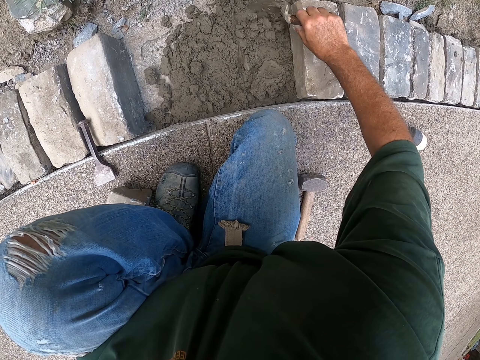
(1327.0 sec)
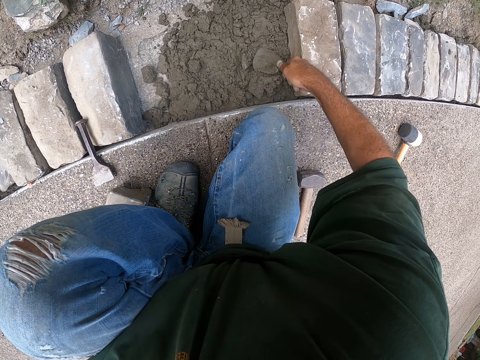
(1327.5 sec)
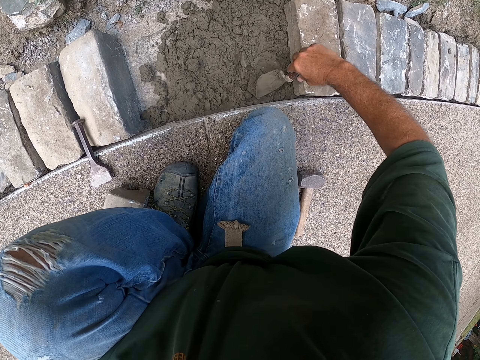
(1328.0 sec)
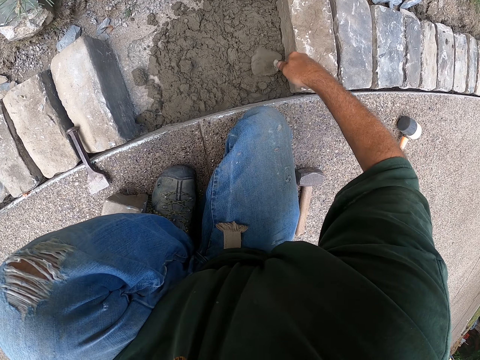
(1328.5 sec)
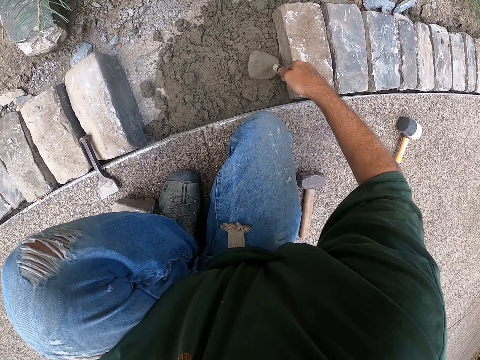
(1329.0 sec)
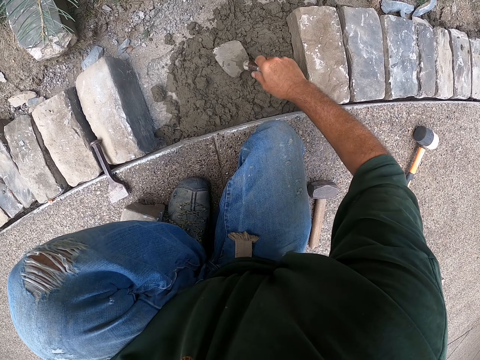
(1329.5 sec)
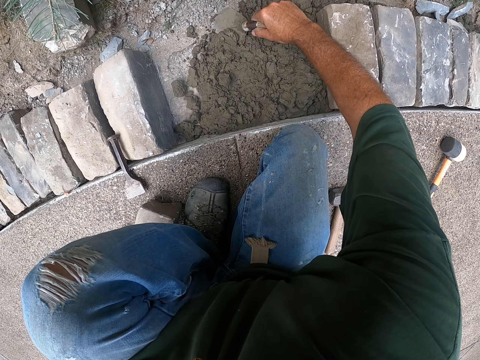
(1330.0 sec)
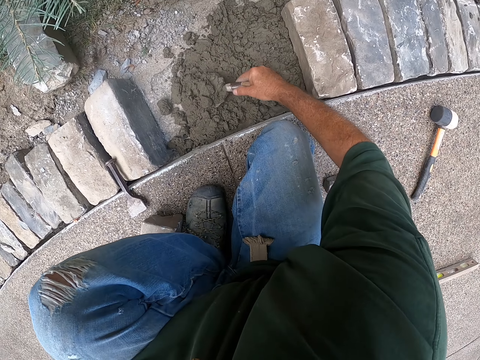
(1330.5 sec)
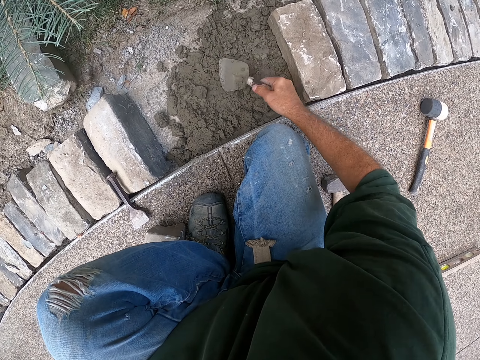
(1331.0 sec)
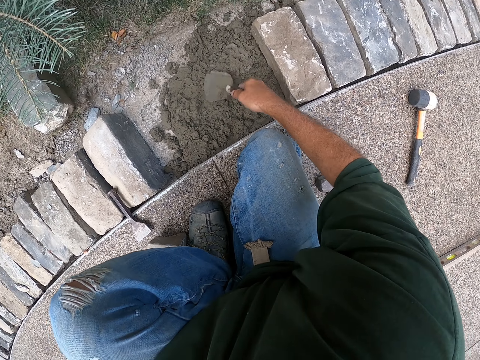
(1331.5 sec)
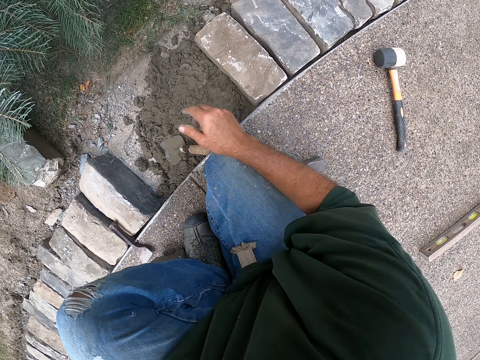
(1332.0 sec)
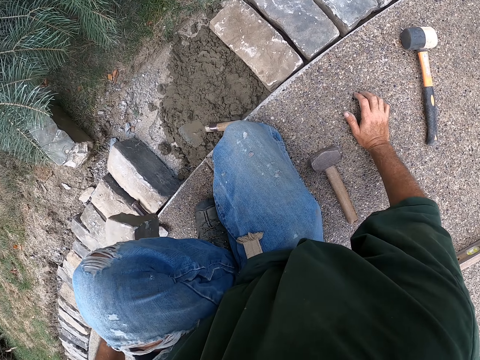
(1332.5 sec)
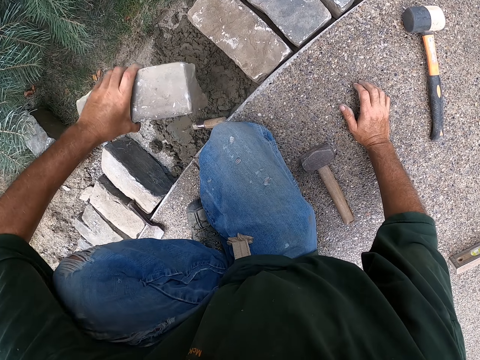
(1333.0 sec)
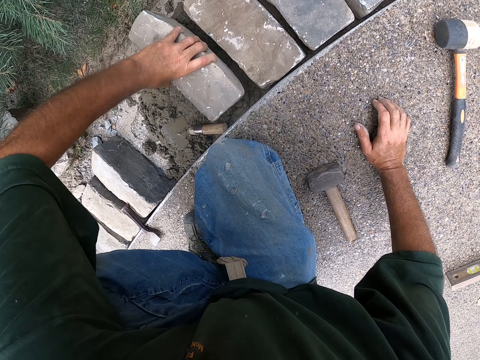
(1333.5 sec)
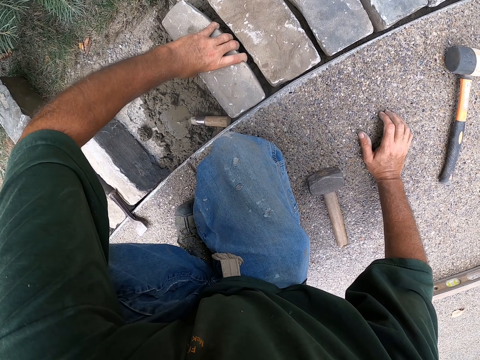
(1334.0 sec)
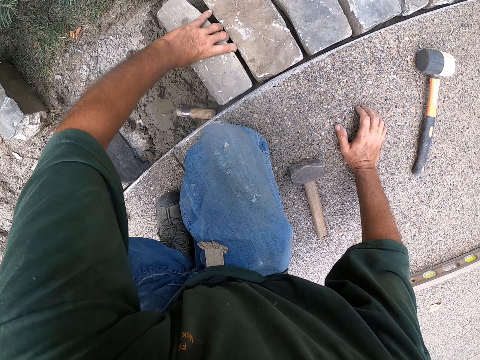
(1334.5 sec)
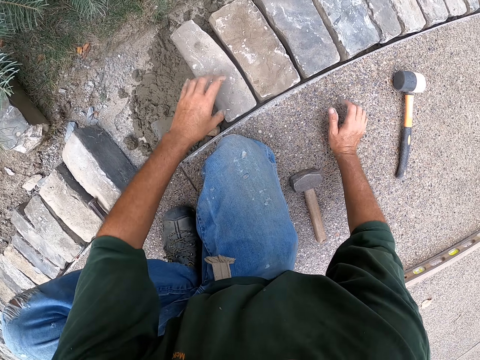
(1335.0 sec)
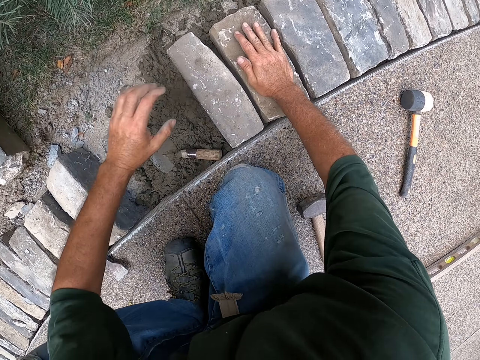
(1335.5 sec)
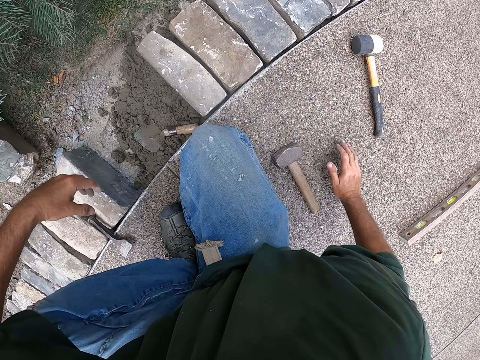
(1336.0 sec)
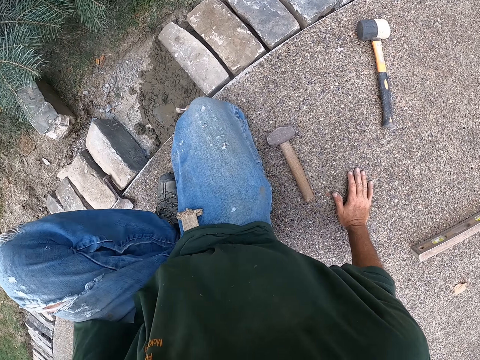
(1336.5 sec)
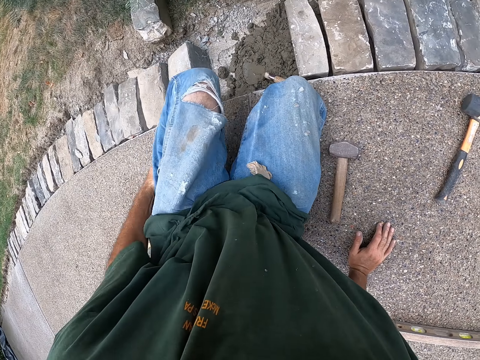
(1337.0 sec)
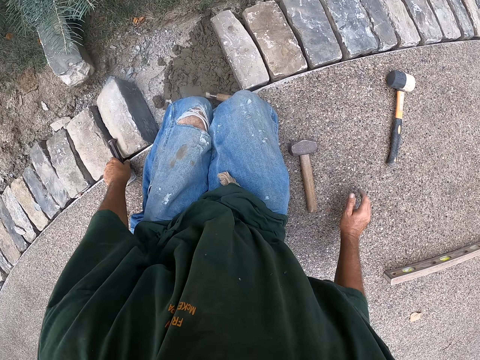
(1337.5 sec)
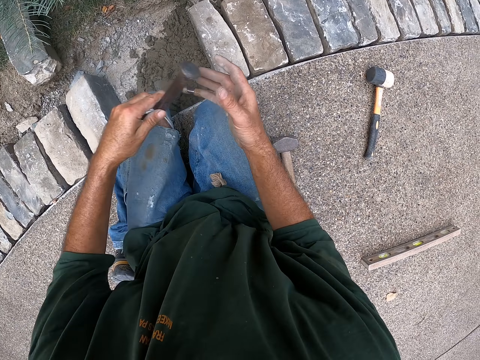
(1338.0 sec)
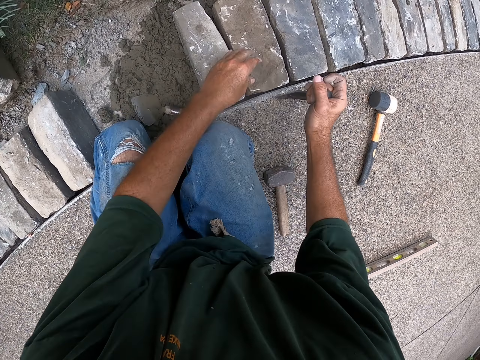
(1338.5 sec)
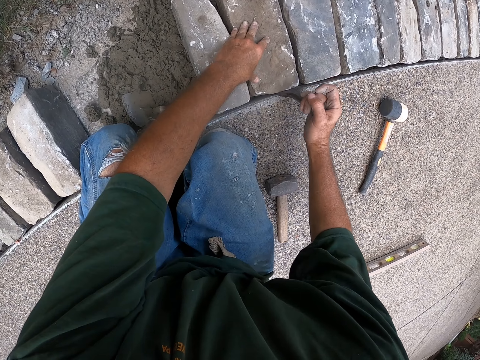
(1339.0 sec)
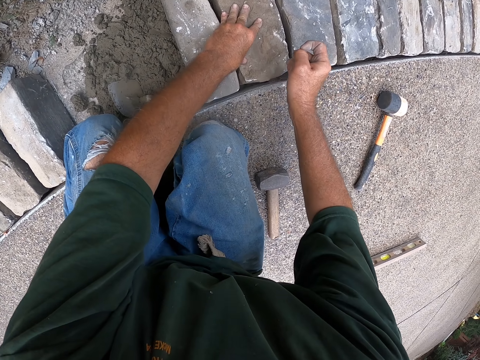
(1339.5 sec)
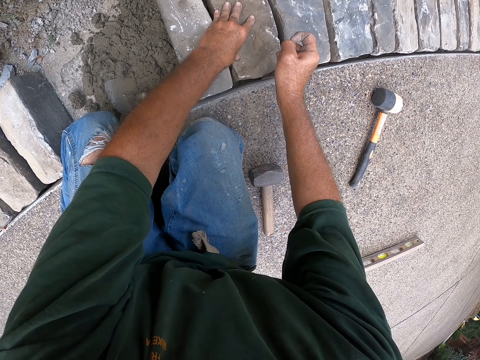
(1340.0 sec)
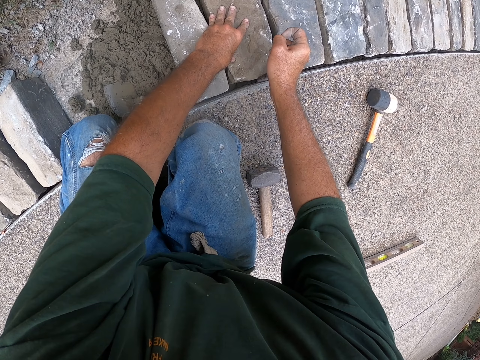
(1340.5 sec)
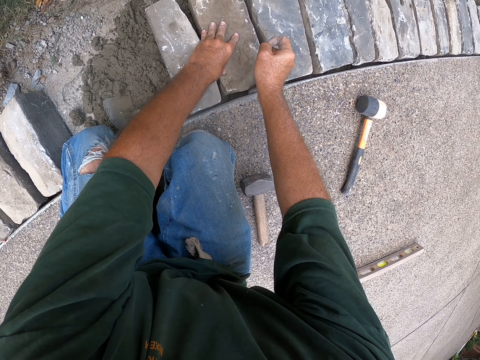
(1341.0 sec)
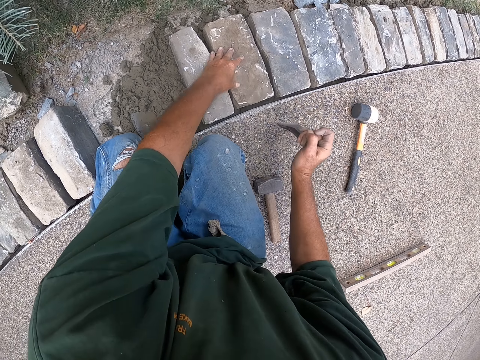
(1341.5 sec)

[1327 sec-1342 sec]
The camera wearer scoops the concrete, pours the concrete and flattens the concrete. He scoops the concrete, pours the concrete and flattens the concrete. He puts down the trowel. He lifts the brick. He moves the brick. He puts down the brick. He puts his hand on the brick. He presses on the brick. He kneels beside the bricks. He picks up the chisel. He holds the chisel with the other hand. He positions the brick with the chisel.

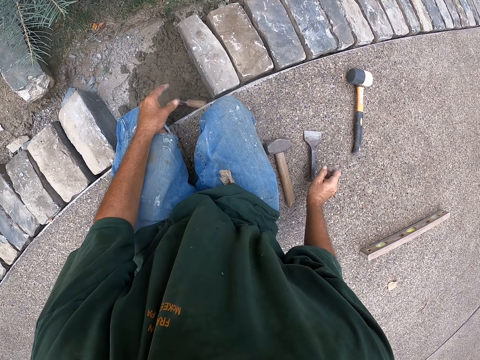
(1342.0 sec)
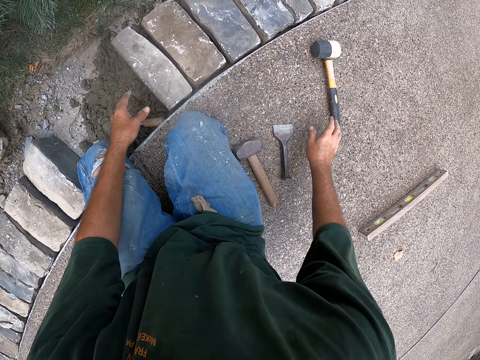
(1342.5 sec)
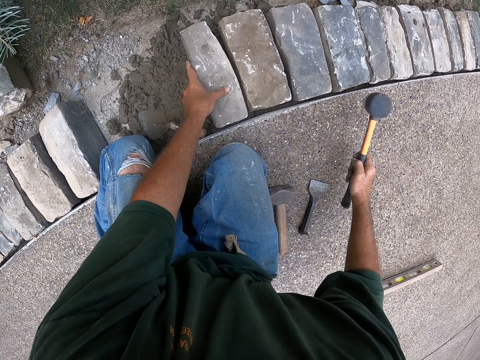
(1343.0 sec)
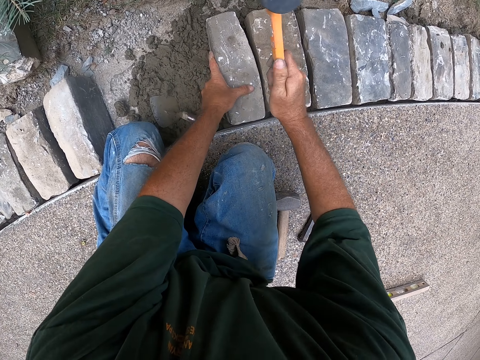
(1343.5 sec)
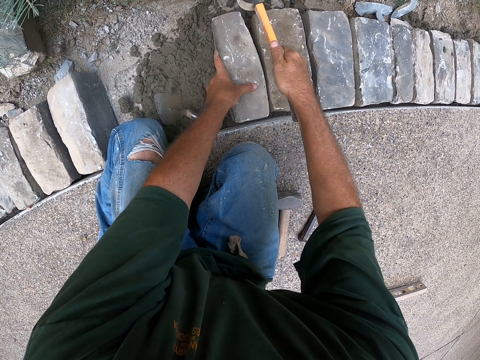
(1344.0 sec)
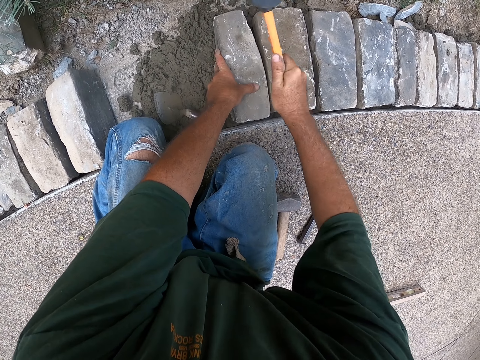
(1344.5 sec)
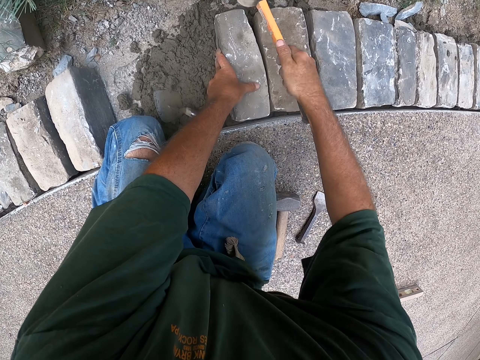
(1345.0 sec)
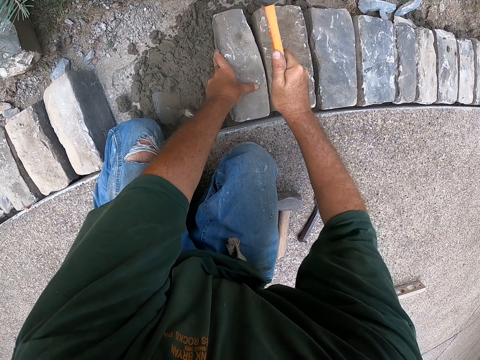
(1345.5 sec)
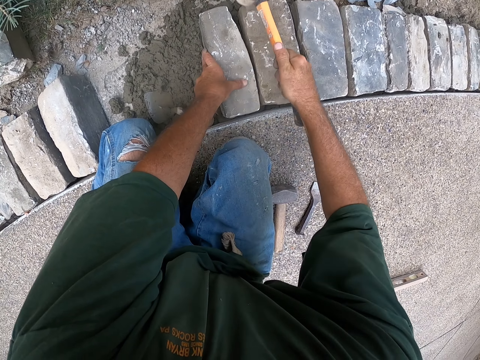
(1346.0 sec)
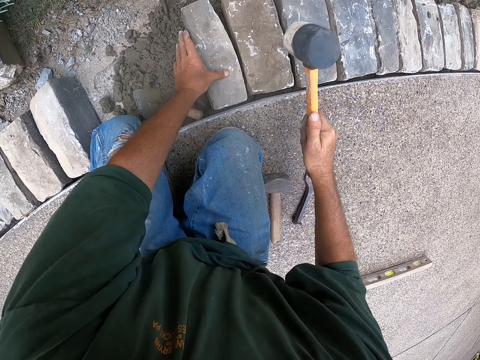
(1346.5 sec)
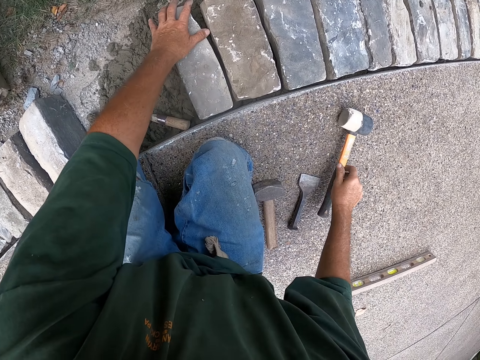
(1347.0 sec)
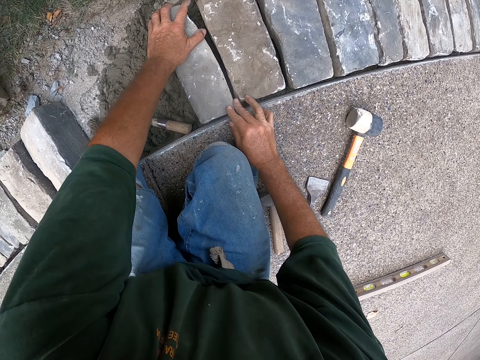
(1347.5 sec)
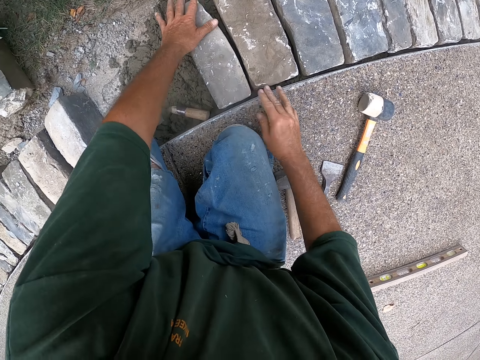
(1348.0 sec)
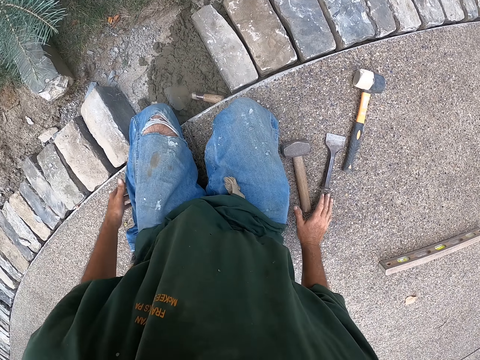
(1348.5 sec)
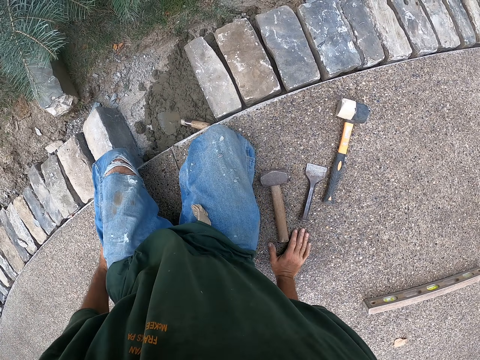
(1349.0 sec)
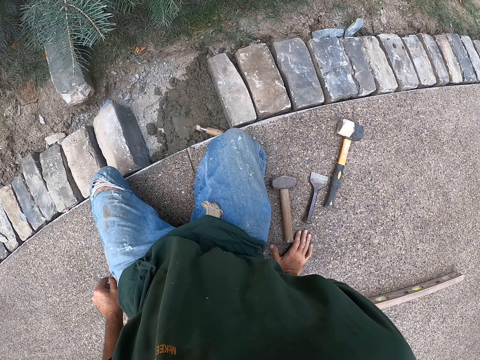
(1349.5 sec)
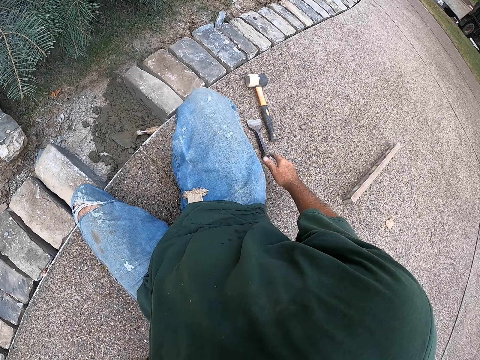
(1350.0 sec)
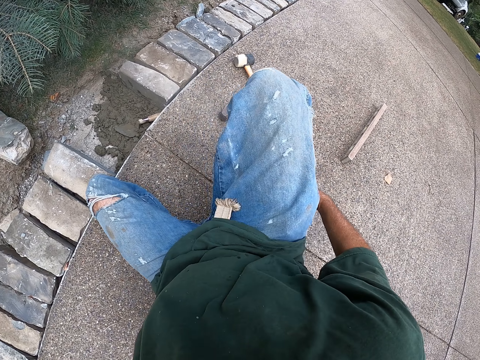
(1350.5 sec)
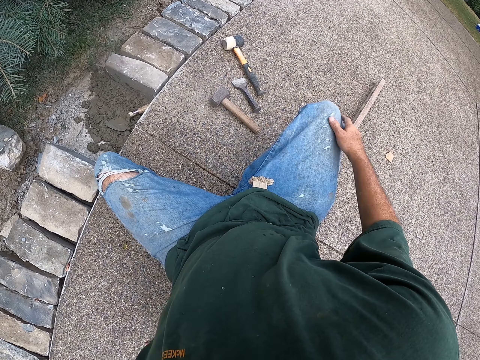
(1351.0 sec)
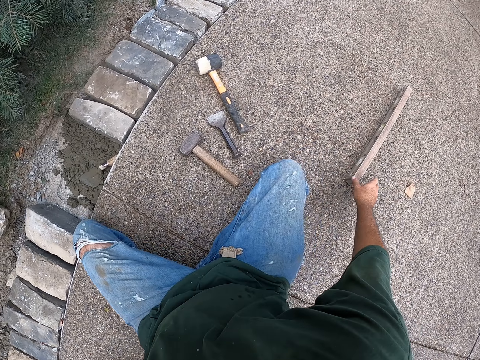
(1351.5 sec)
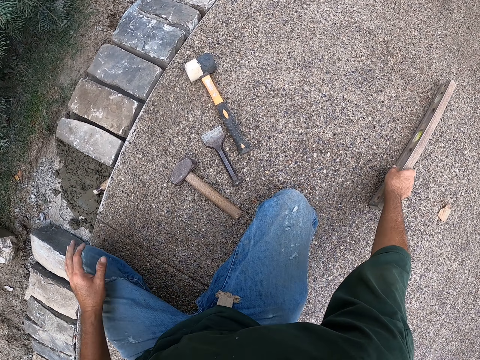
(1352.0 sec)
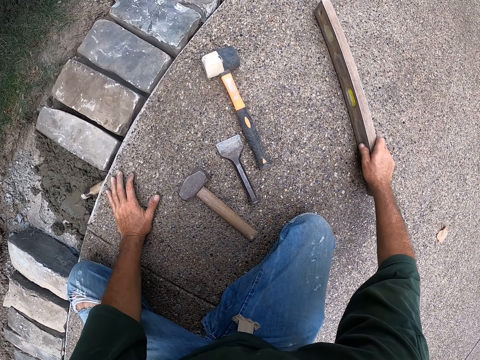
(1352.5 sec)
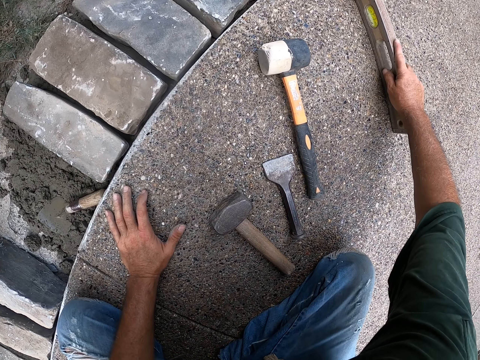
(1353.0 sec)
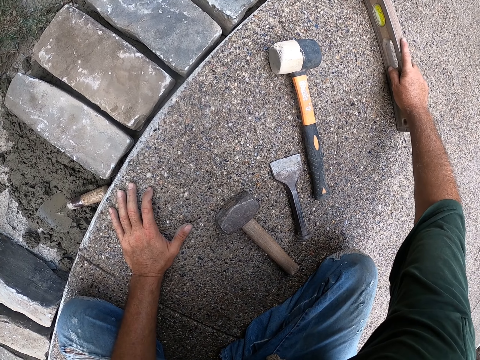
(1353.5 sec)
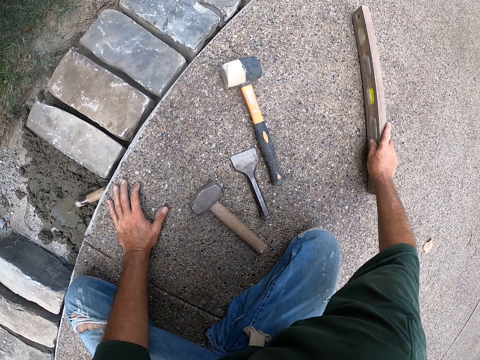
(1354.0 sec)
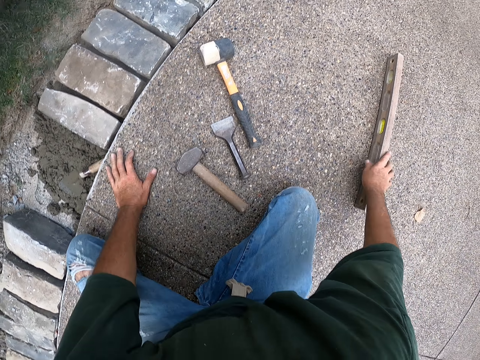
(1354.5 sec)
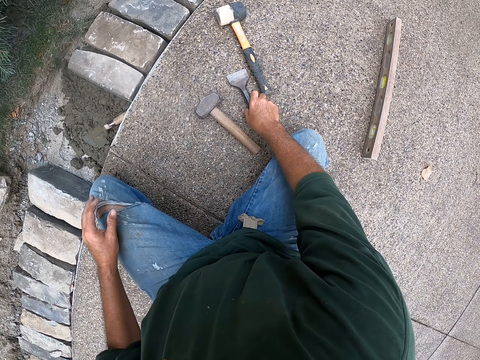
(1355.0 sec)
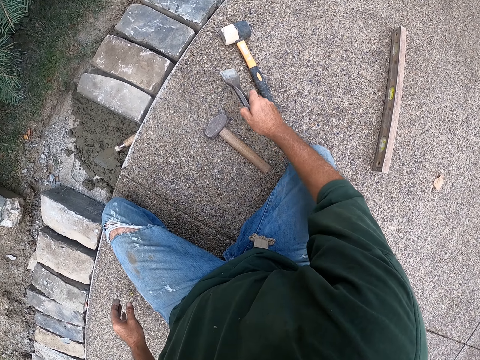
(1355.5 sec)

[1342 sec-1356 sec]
The camera wearer puts down the chisel. He picks up the hammer. He hits the brick with the hammer. He puts his hand on the brick. He puts down the hammer. He holds the brick. He changes his sitting position. He picks up the I-beam level. He moves the I-beam level over the bricks. He moves the I-beam level on the ground. He picks up the chisel and the hammer.
